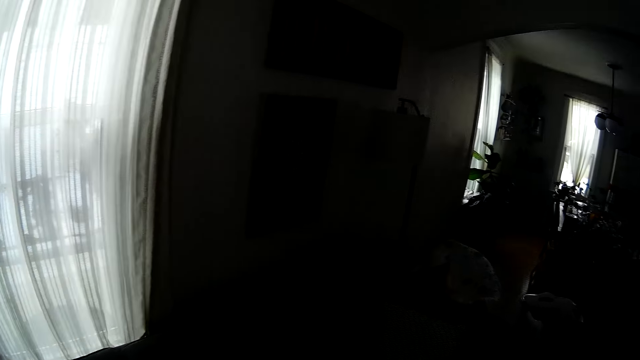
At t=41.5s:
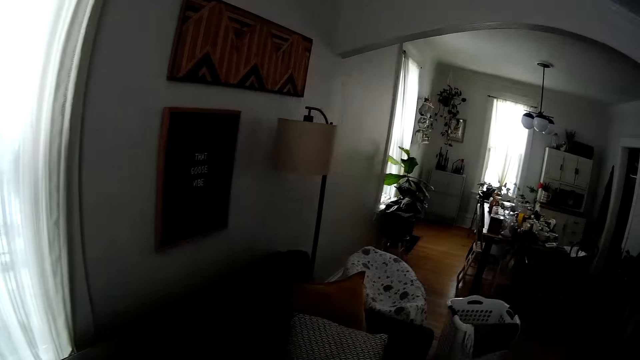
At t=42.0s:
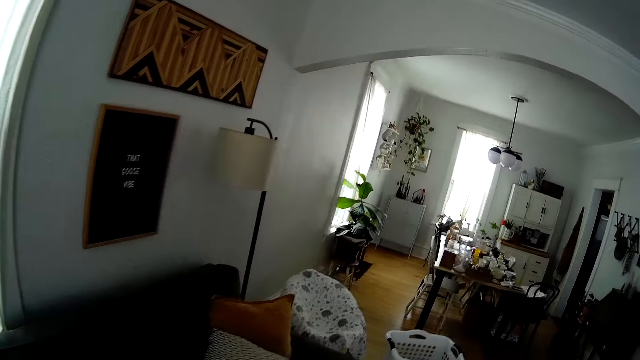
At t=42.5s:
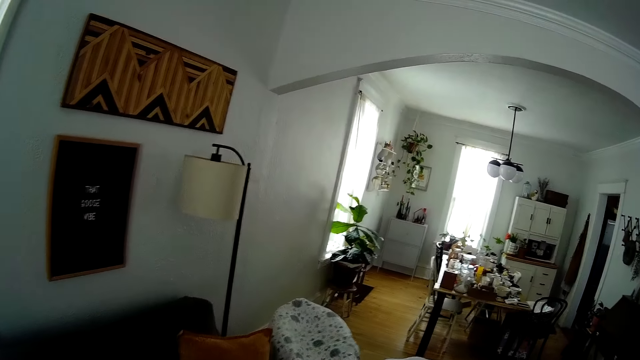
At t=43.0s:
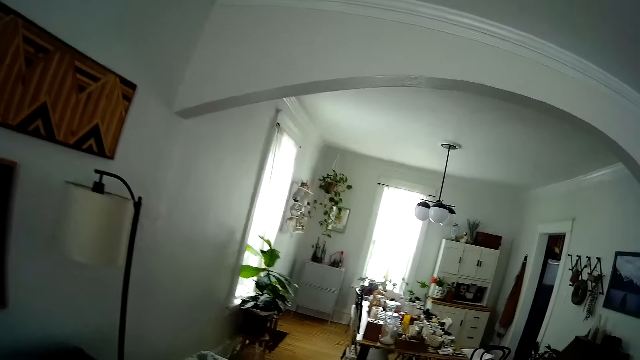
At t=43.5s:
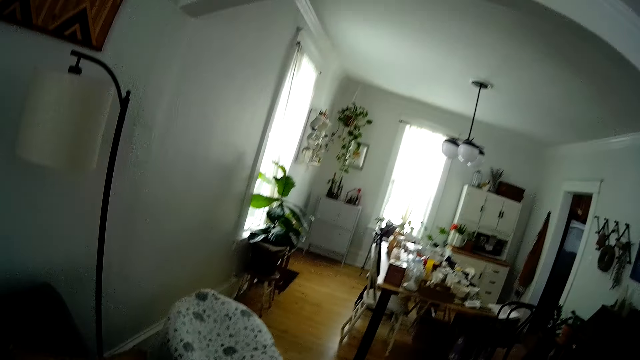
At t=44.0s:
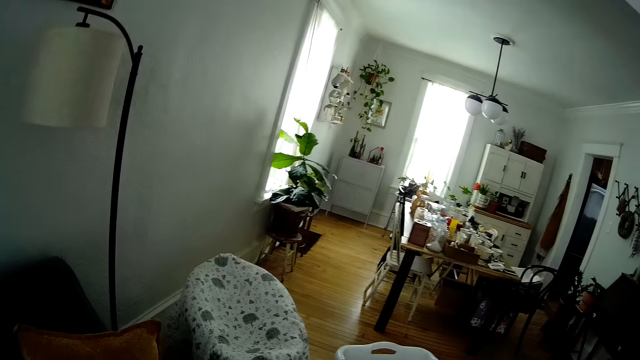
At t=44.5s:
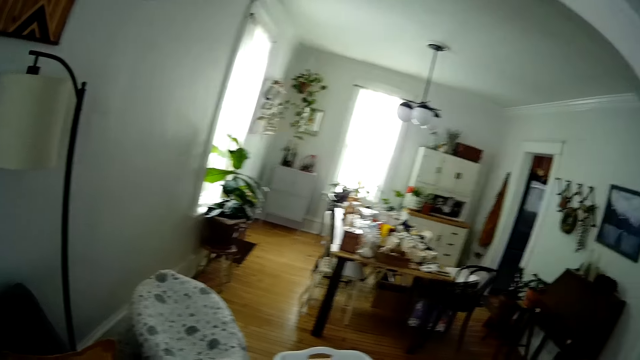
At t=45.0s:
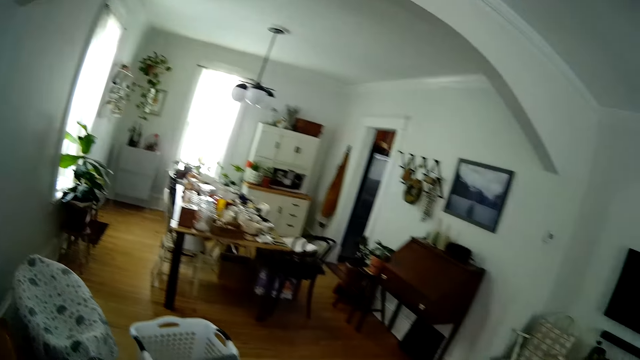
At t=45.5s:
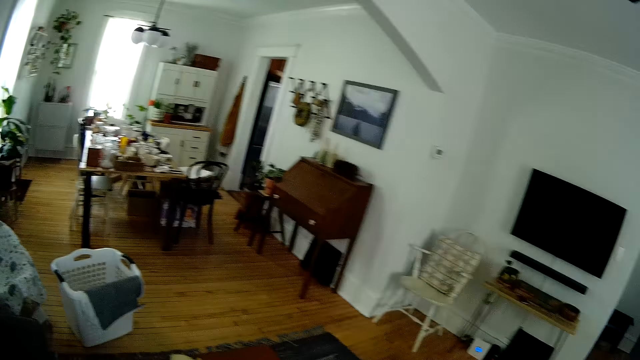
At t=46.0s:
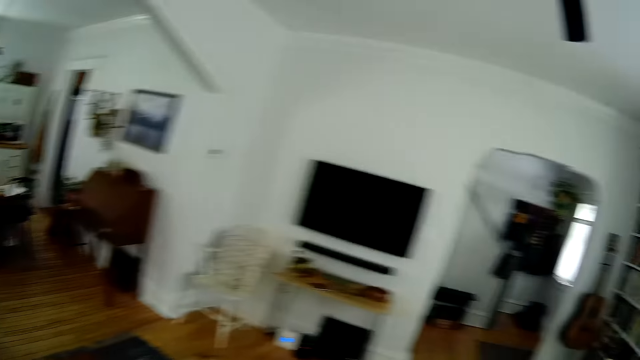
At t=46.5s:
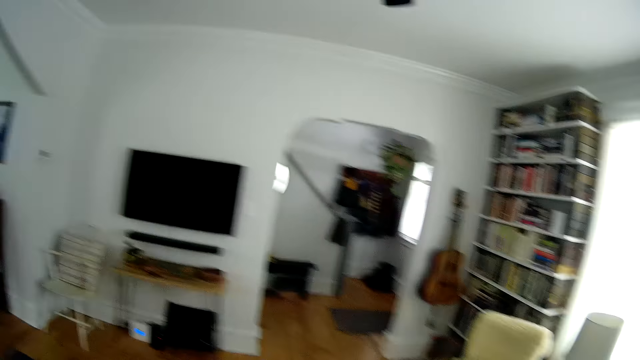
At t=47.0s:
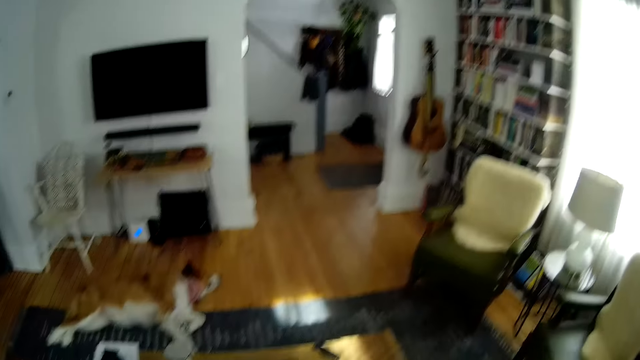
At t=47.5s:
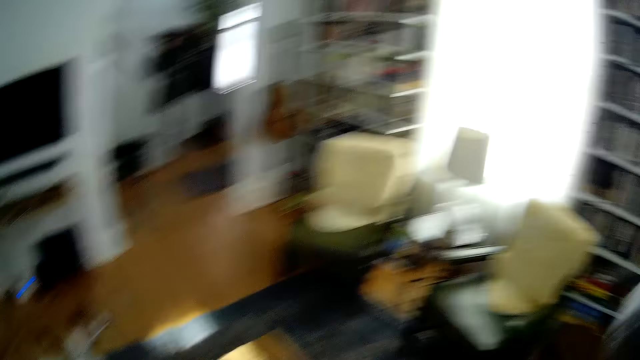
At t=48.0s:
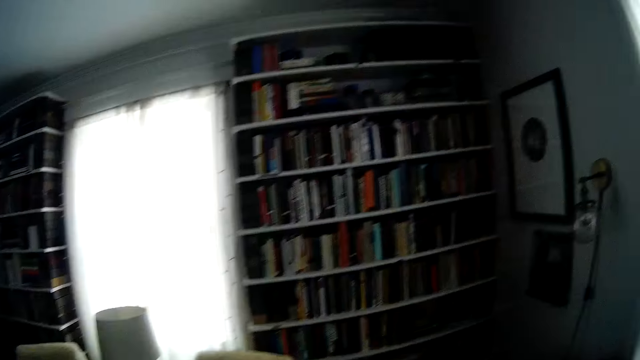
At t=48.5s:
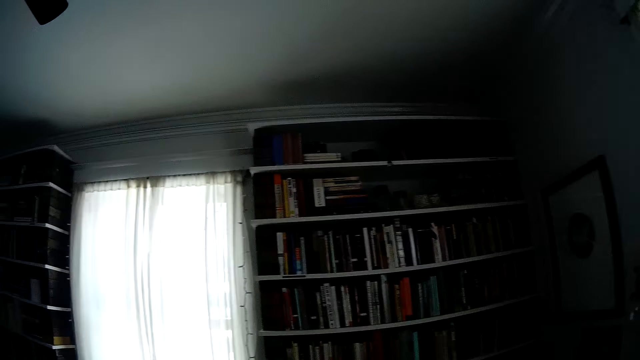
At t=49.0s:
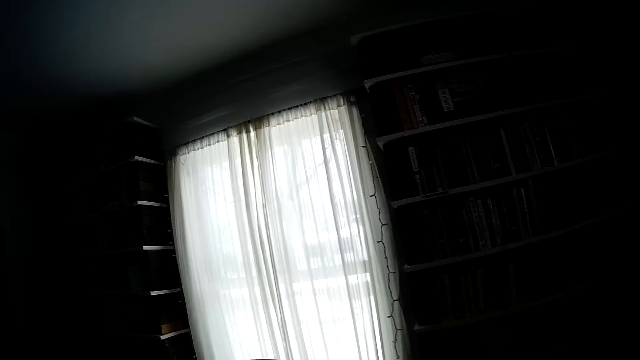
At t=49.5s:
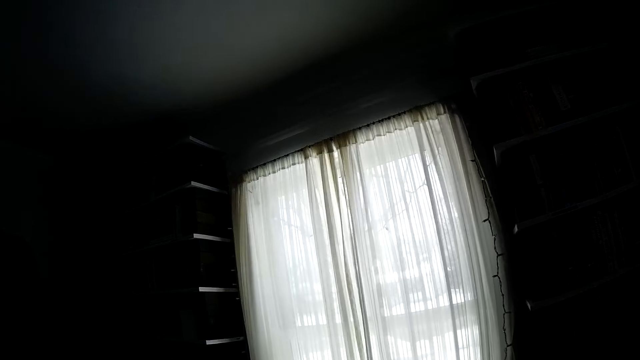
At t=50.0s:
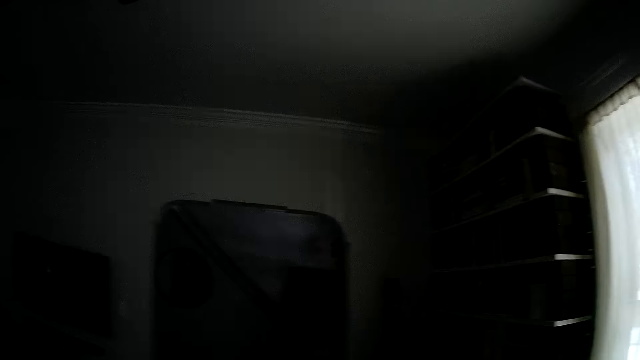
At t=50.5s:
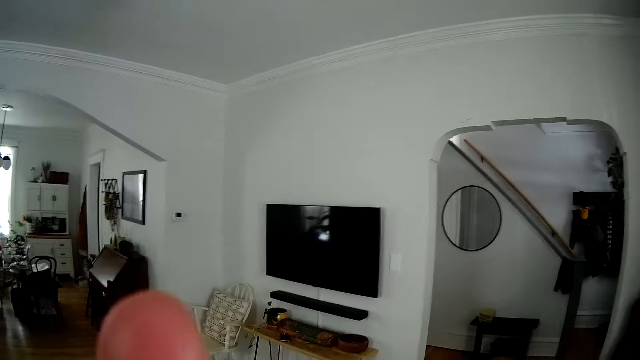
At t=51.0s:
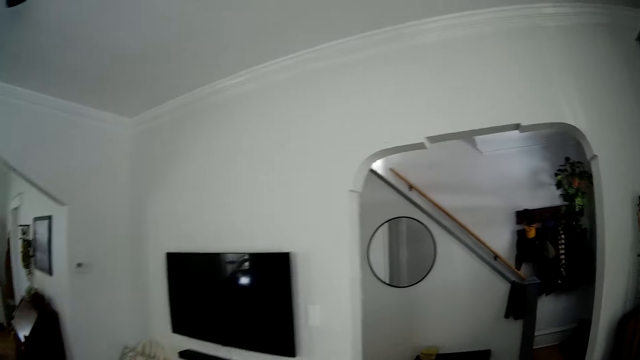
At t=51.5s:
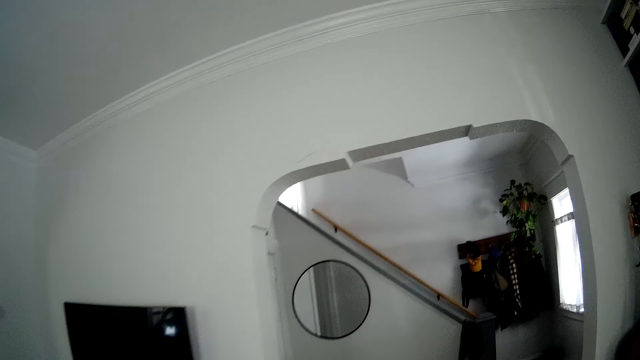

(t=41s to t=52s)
The camera wearer looks around the house. They converse with a man.

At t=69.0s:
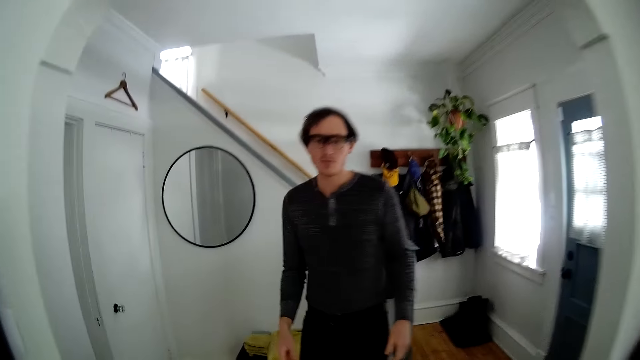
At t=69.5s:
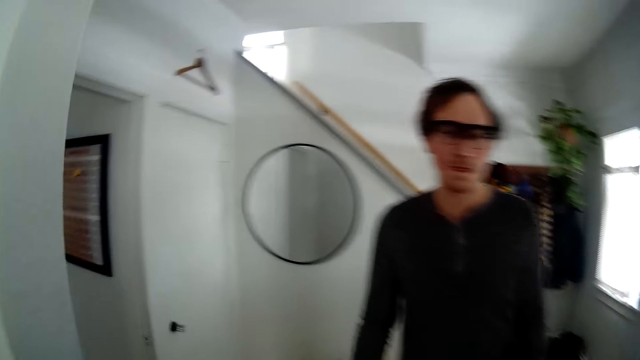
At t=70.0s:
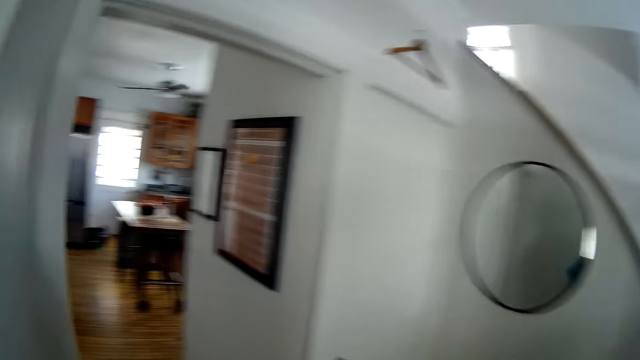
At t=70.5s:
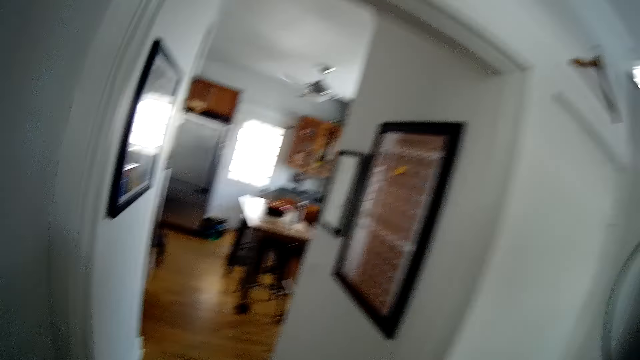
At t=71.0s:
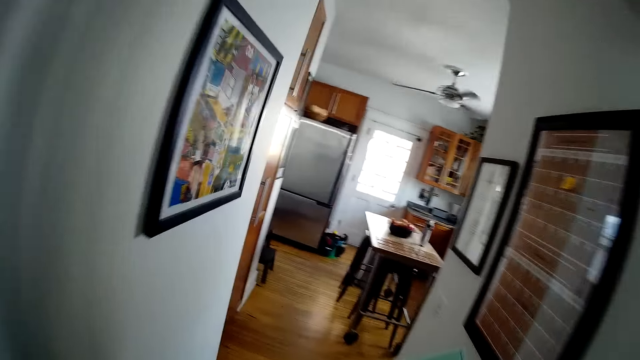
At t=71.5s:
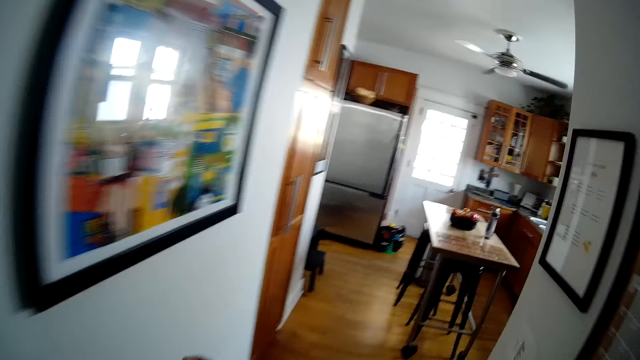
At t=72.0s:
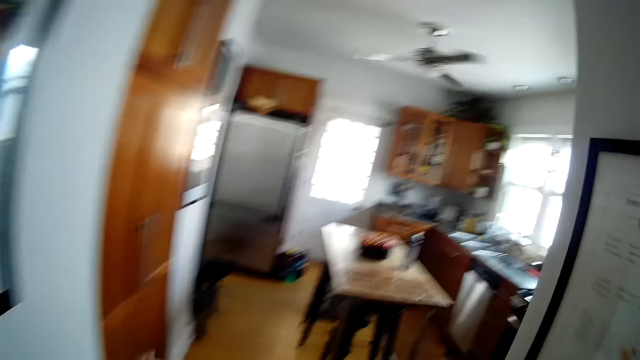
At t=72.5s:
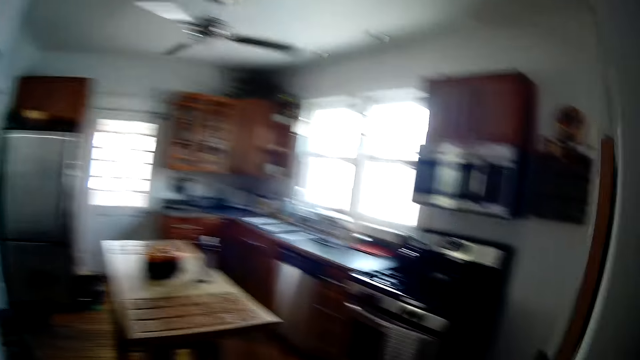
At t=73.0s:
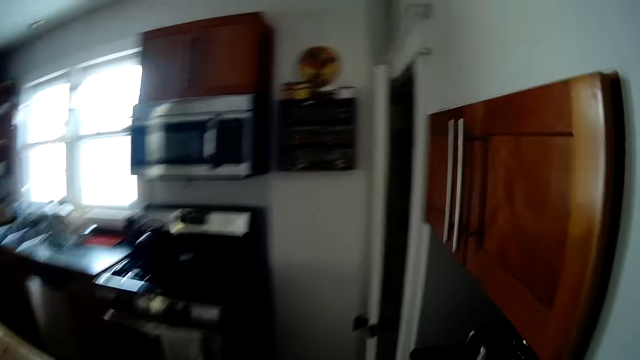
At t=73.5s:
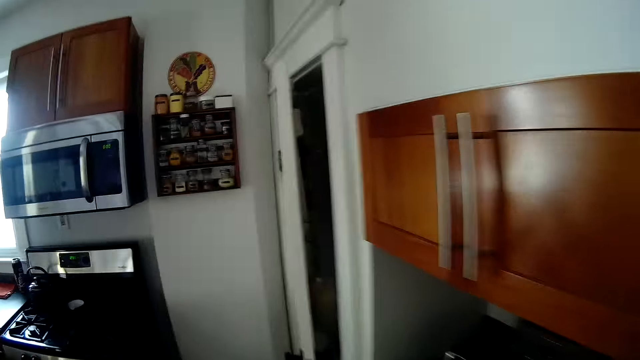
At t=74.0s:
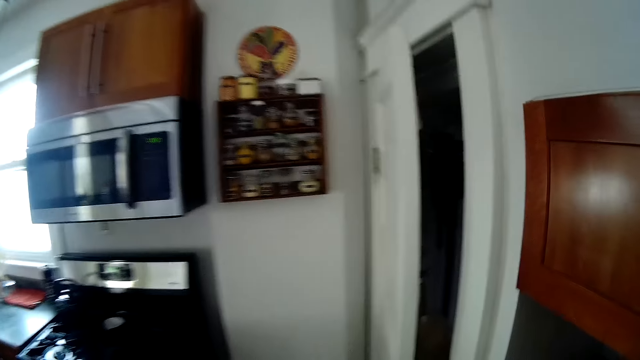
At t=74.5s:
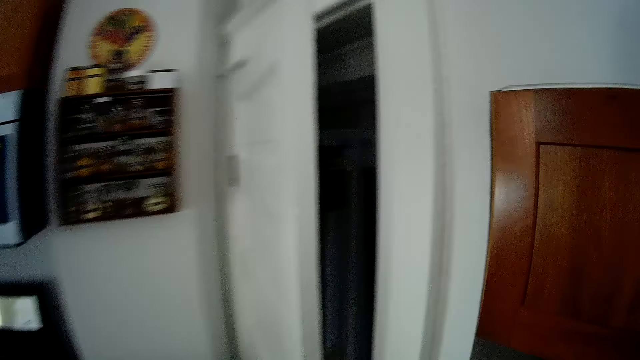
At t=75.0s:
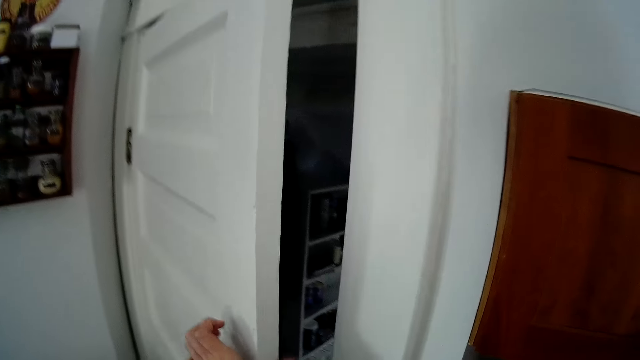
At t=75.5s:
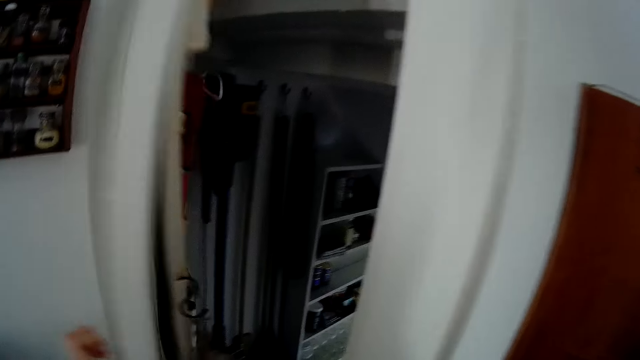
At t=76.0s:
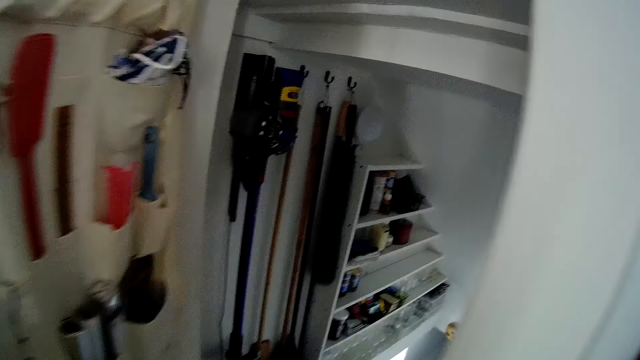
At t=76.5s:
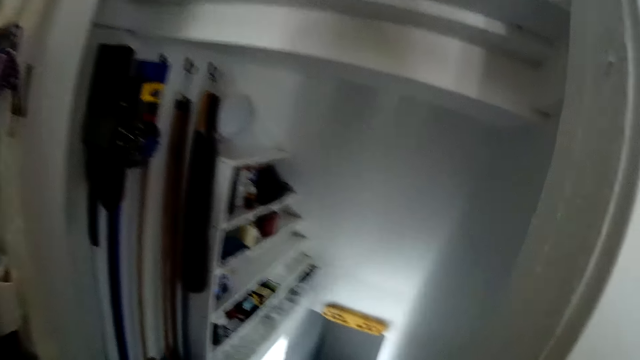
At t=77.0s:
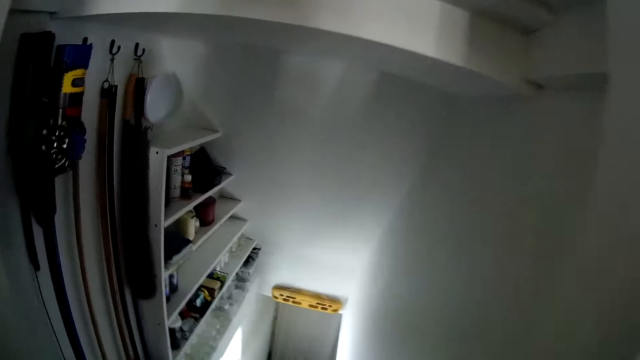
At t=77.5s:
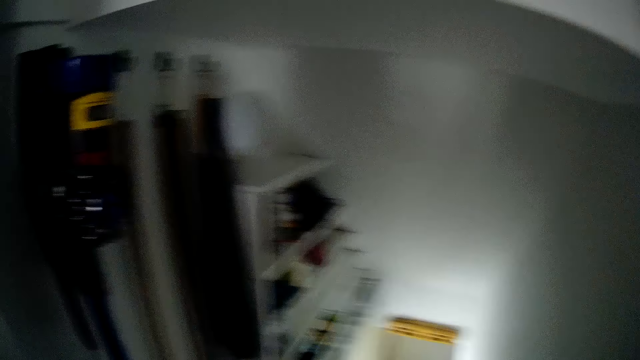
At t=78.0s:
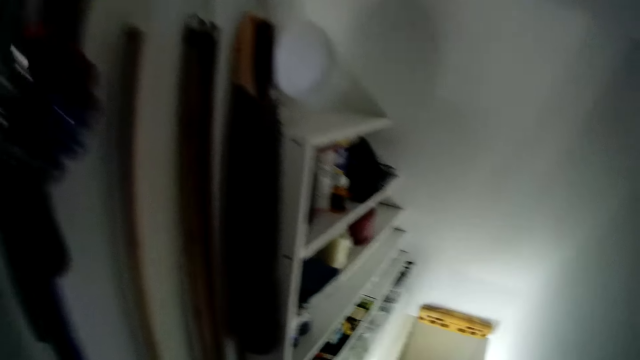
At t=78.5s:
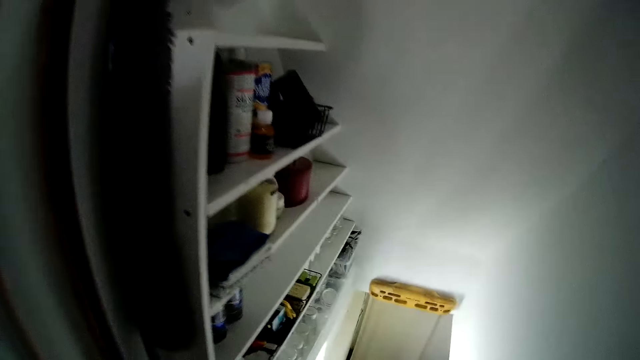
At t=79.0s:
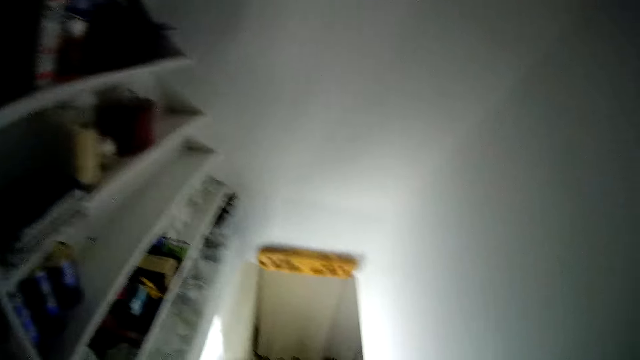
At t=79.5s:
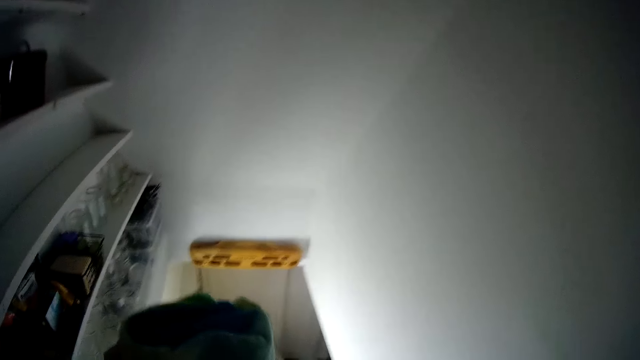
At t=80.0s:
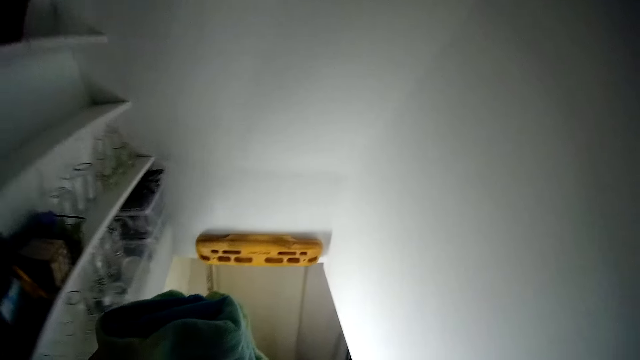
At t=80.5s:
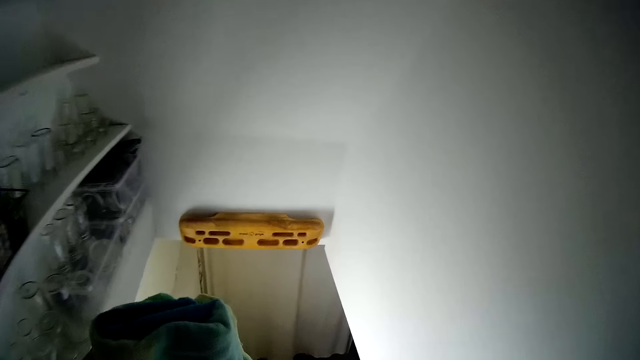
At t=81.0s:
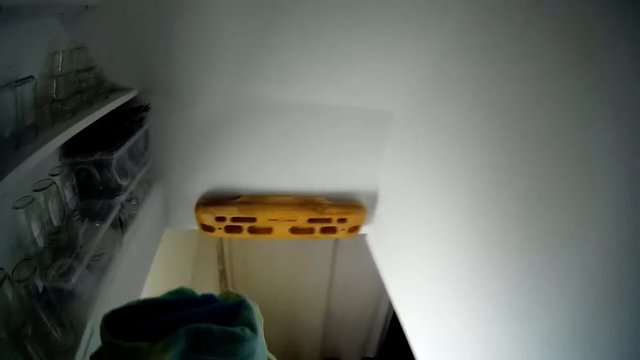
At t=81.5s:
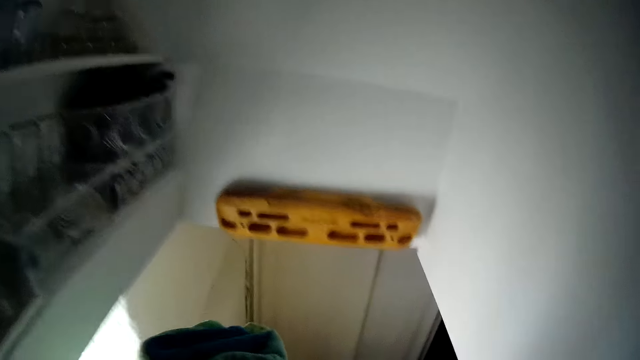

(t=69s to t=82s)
The camera wearer walks into the kitchen. She opens the door with her left hand. She enters the store room. She walks down the stairs.
